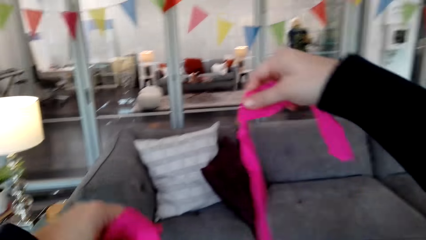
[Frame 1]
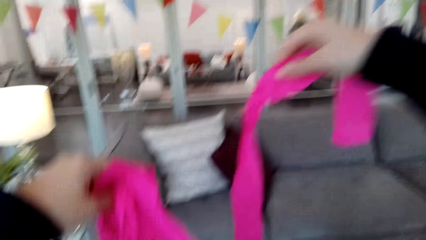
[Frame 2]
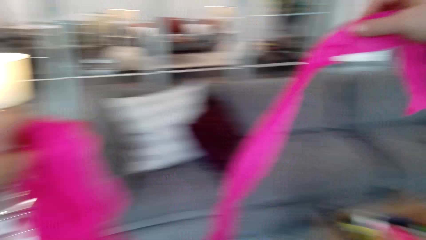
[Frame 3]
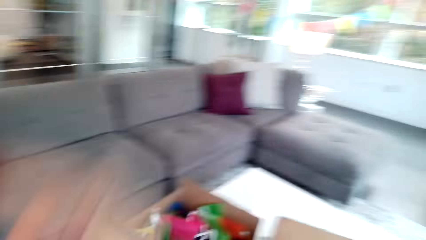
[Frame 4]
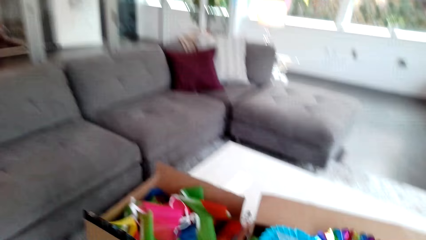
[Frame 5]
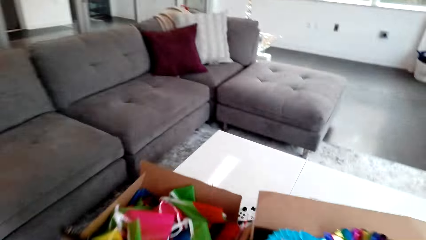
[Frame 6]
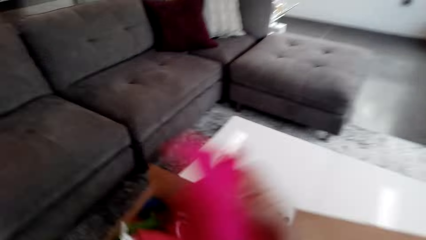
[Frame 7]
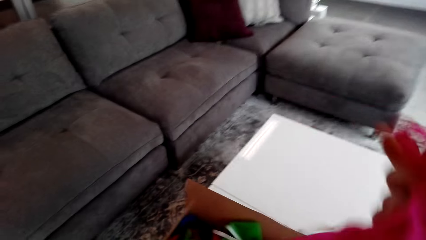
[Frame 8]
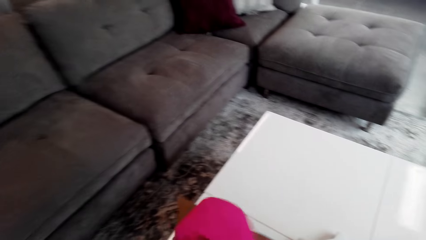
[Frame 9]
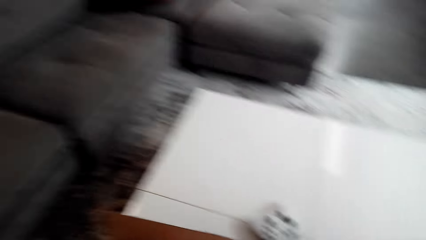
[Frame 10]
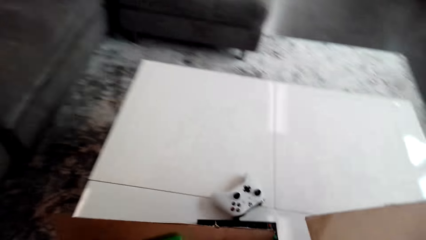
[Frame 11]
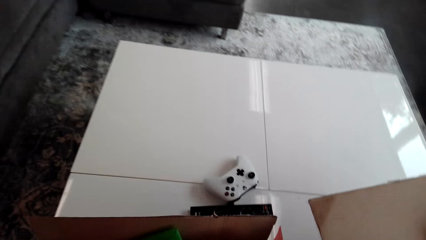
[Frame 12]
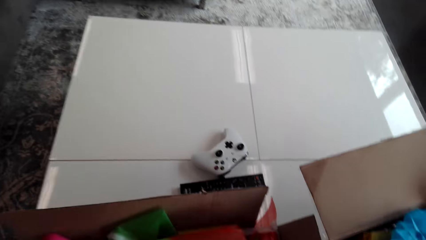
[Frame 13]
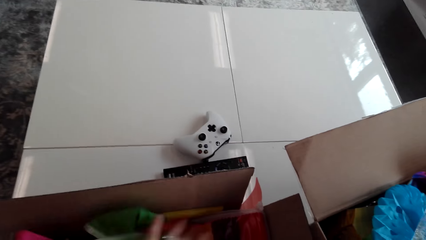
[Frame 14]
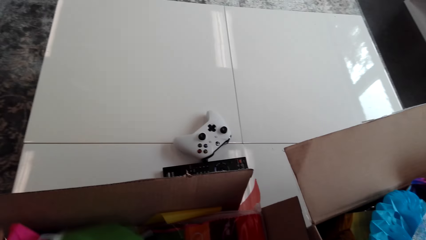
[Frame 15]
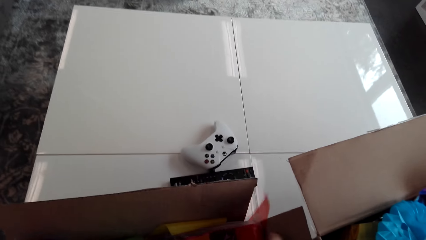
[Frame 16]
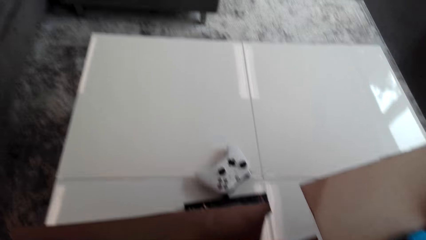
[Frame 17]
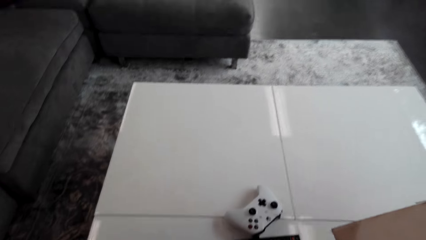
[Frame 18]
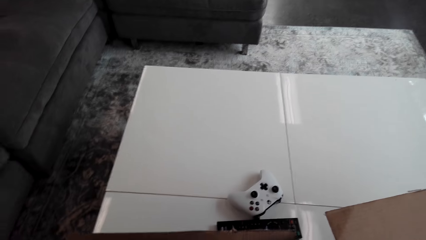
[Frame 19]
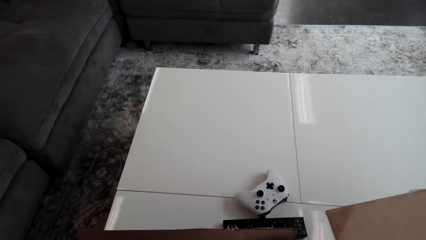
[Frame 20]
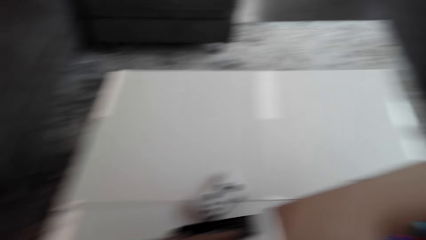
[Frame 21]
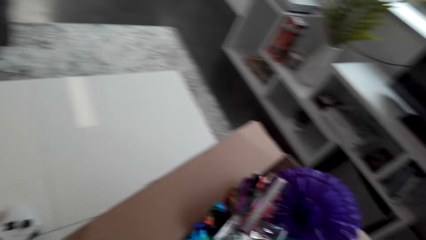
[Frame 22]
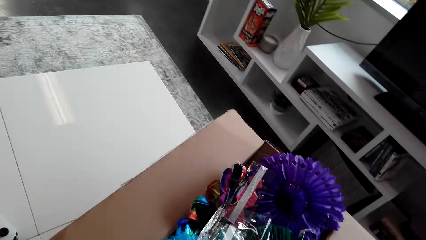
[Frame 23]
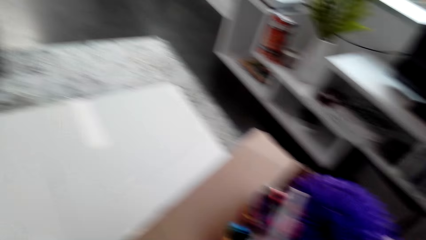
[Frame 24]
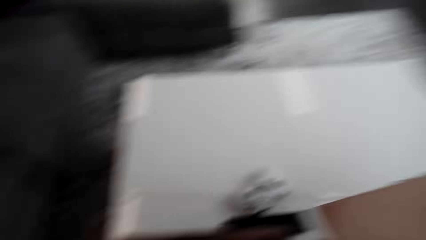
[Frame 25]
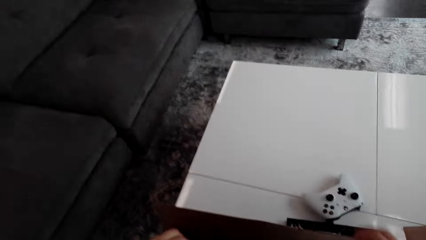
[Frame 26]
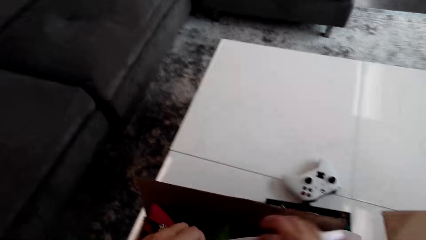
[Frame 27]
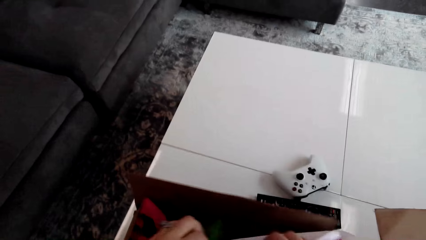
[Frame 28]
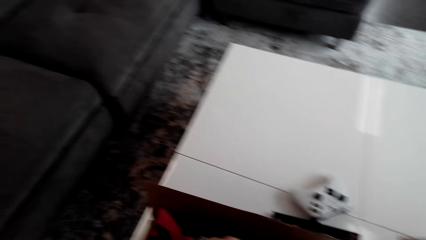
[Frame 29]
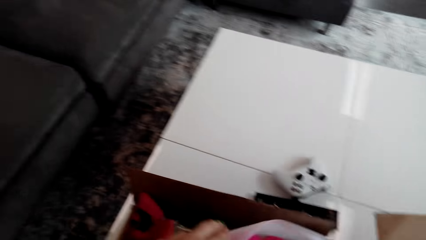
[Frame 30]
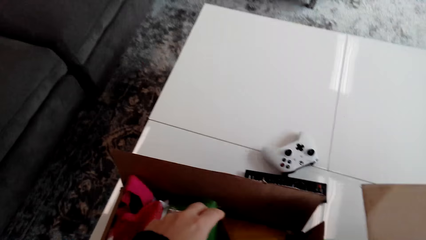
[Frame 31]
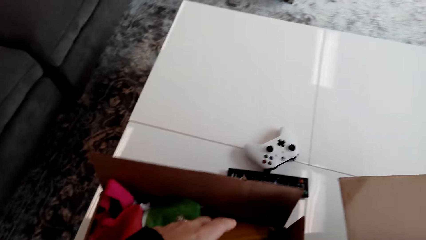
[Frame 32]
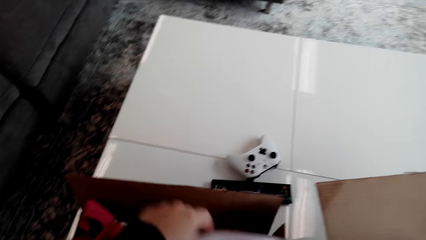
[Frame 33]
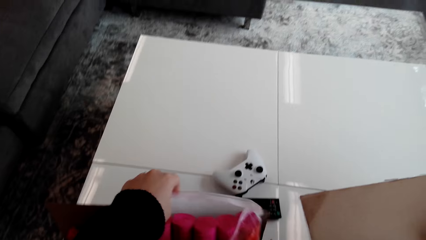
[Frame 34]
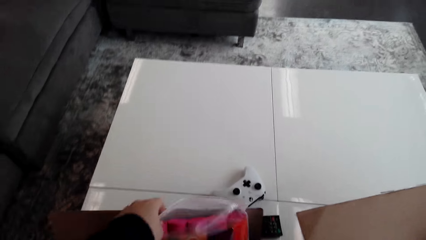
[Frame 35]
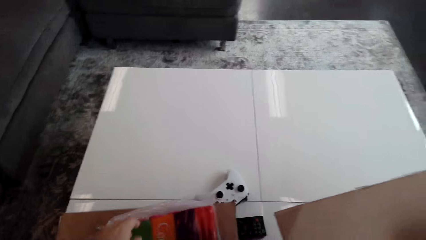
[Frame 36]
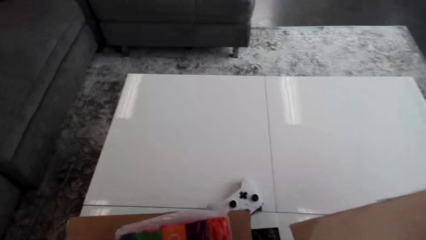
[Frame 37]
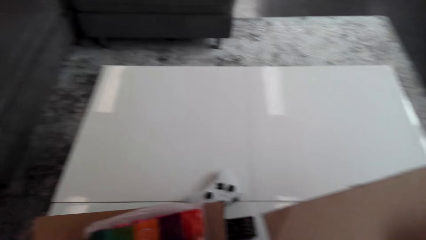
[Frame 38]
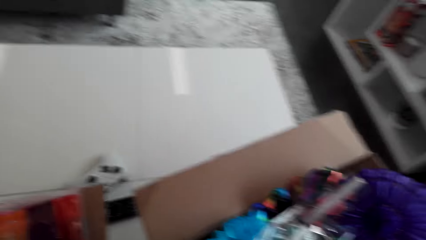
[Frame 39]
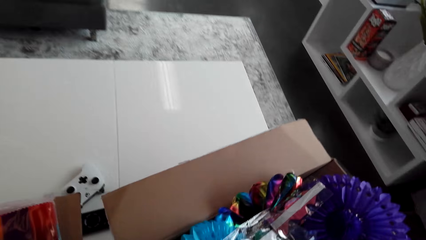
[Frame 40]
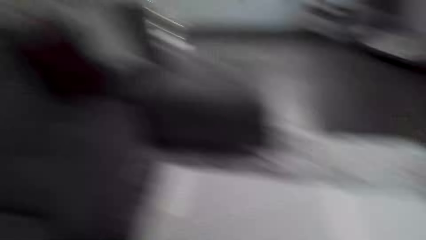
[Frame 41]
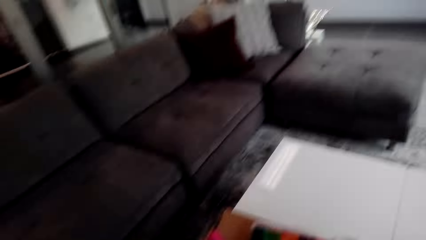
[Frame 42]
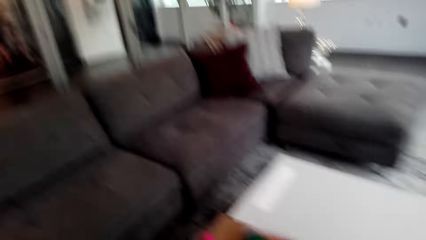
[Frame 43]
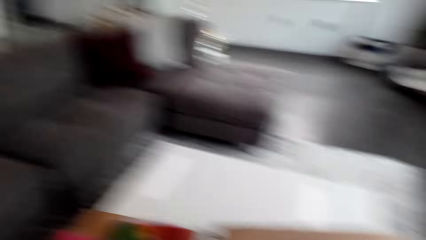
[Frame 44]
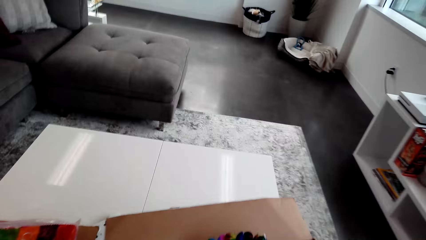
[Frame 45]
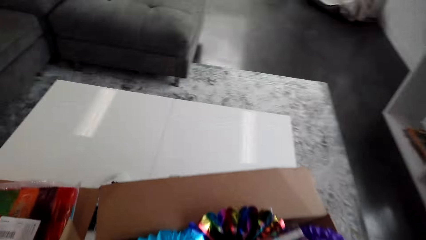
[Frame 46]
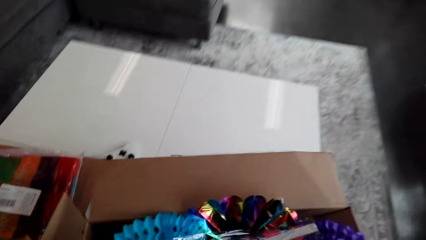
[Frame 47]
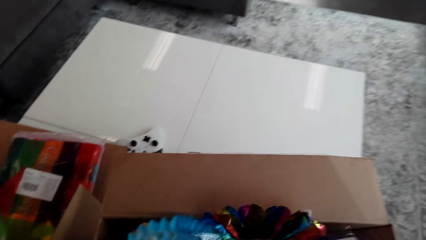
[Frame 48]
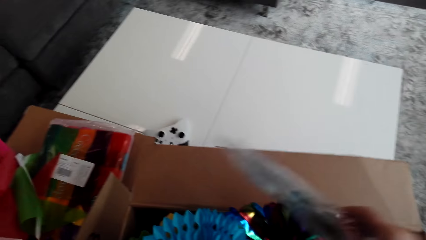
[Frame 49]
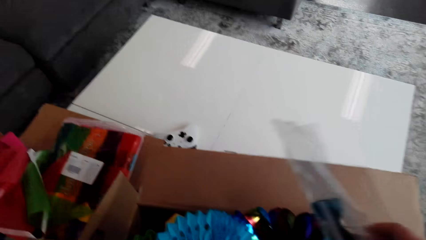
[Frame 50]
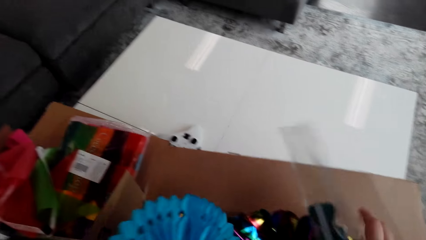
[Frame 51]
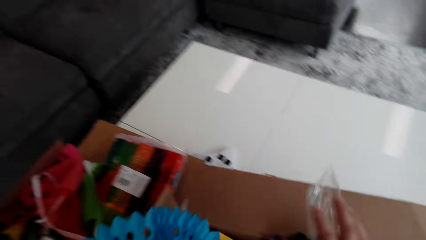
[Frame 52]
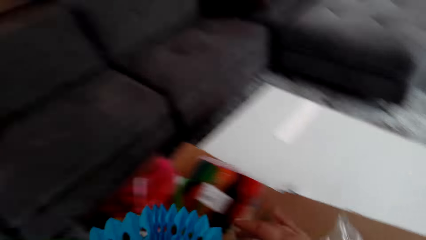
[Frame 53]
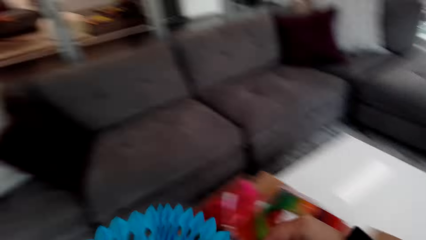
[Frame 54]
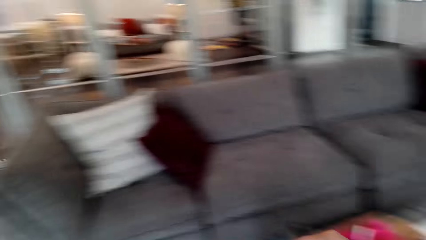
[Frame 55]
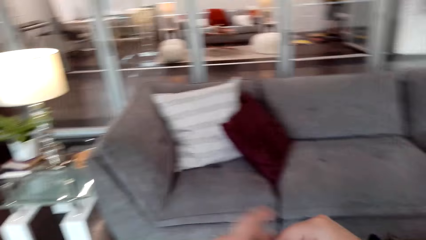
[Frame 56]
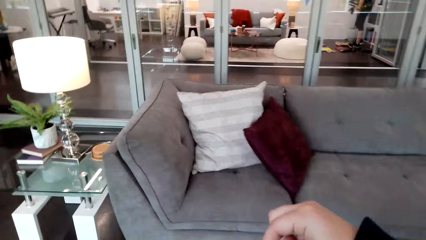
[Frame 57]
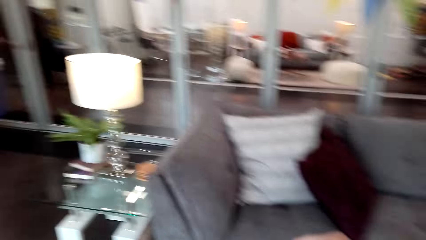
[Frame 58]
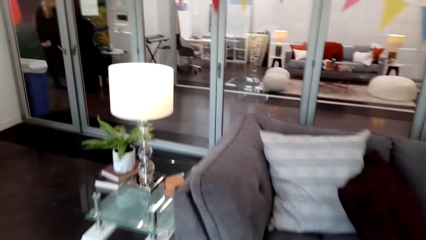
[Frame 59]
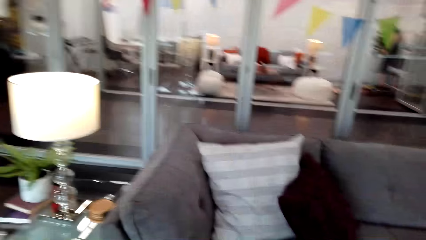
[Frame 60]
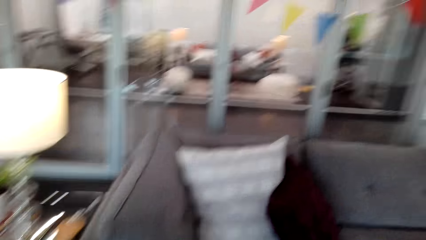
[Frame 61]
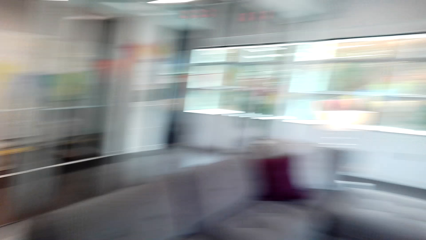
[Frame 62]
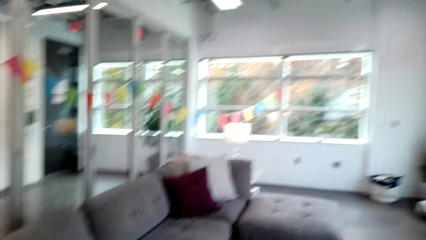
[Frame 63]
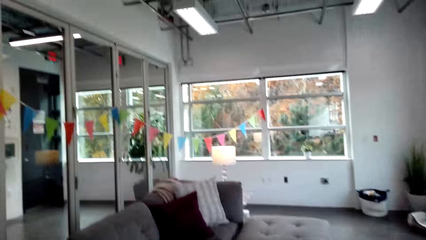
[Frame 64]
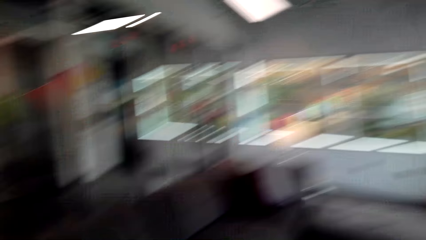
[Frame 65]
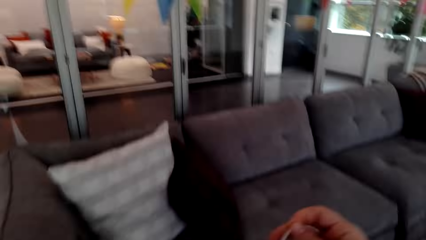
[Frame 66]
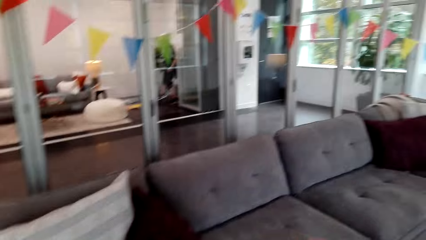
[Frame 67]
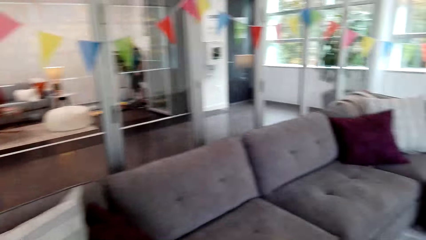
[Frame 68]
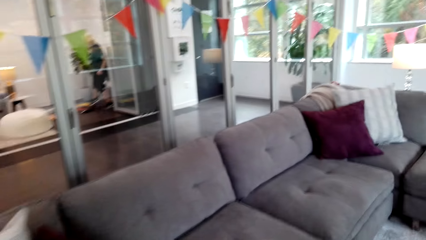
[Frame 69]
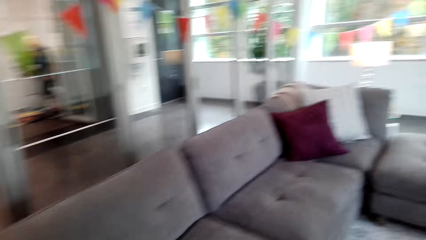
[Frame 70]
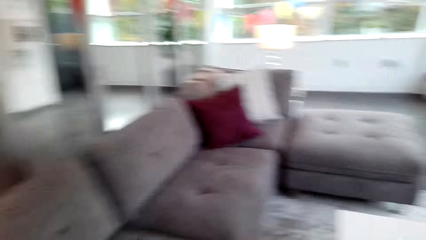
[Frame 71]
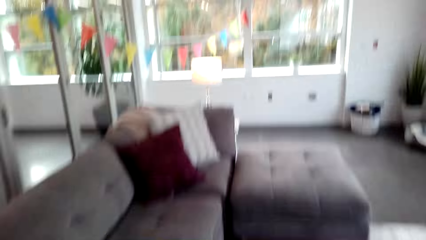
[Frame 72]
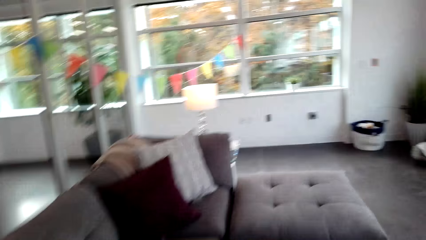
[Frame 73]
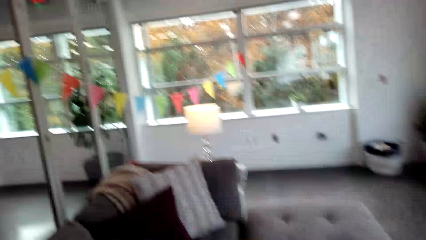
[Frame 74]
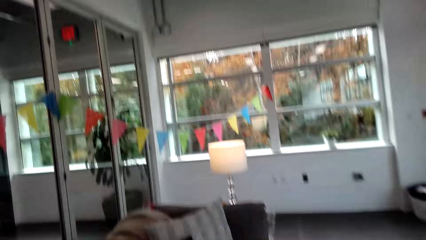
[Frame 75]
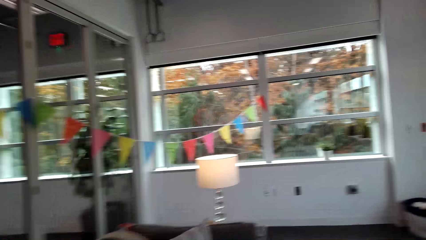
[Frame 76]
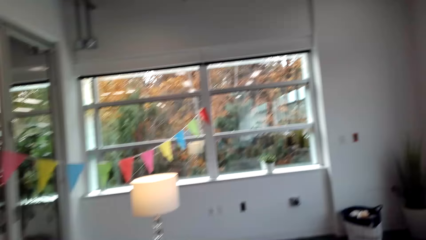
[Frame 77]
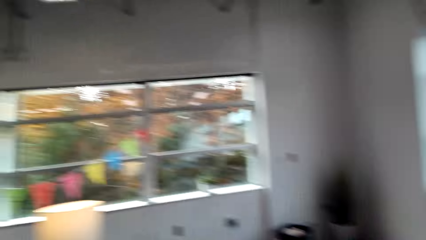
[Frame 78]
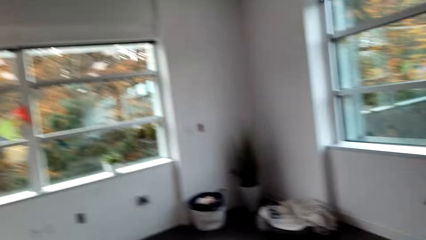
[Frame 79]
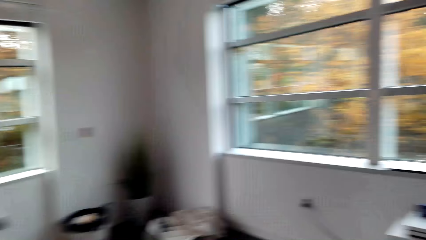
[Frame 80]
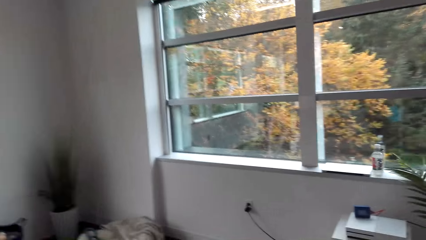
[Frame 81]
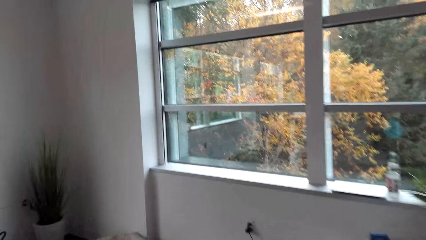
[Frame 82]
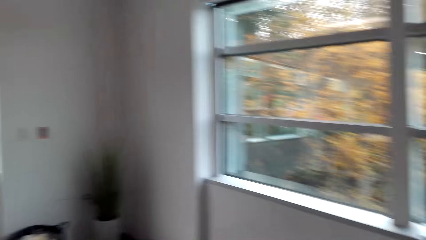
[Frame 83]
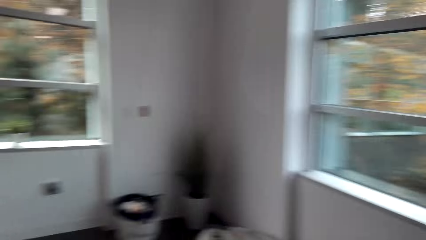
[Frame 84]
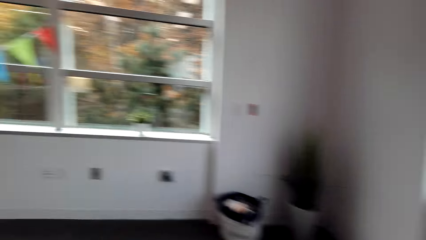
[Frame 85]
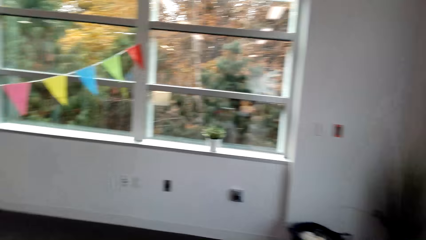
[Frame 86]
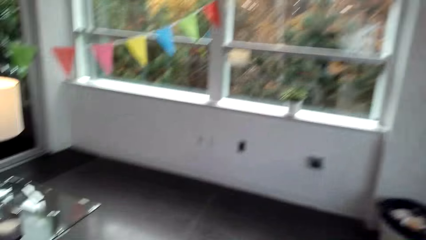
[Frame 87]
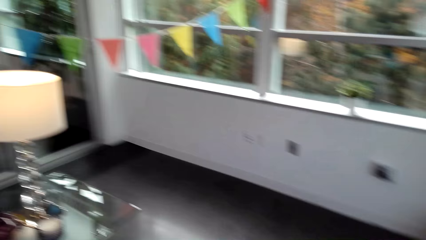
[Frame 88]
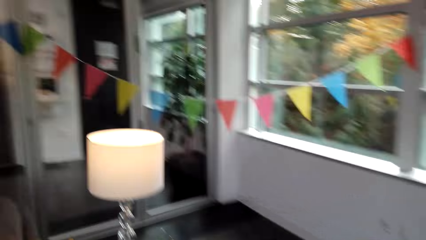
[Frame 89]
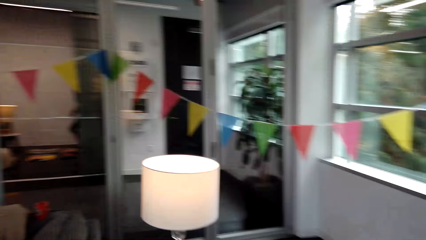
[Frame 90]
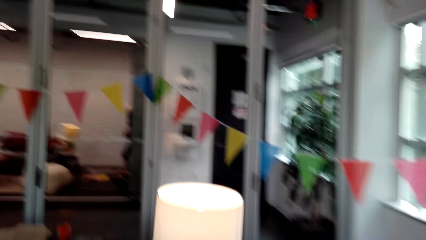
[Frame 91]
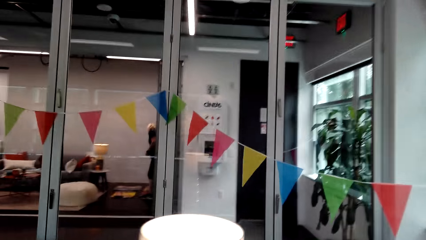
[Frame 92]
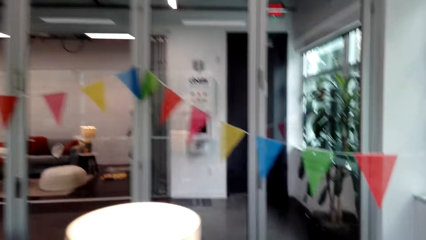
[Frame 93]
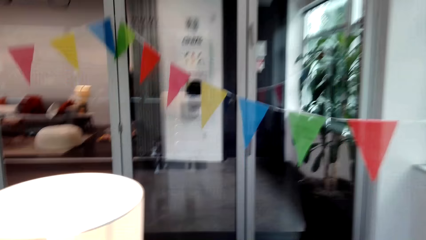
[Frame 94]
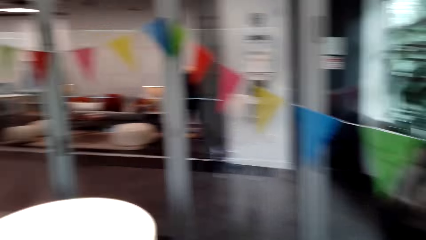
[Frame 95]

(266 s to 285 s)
The camera wearer puts the ribbon inside the box. They touch something in the box. They pick the ribbon. They move around the house.
